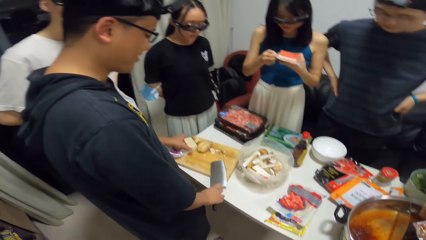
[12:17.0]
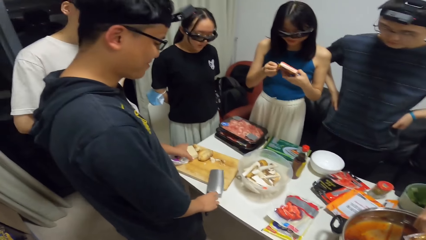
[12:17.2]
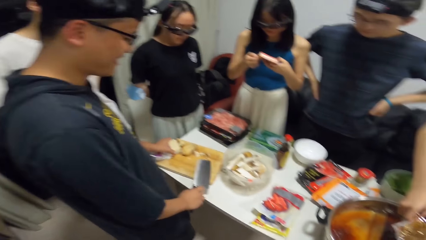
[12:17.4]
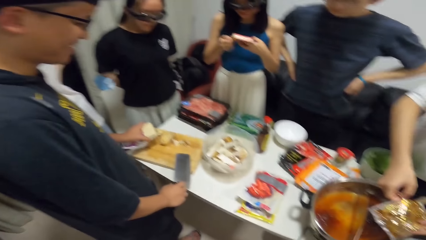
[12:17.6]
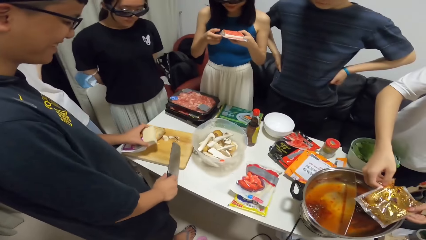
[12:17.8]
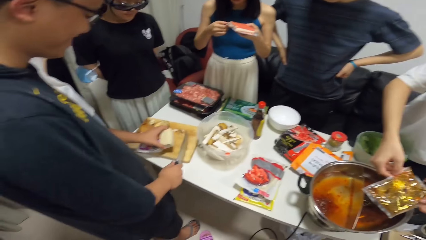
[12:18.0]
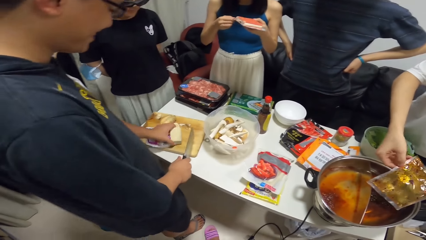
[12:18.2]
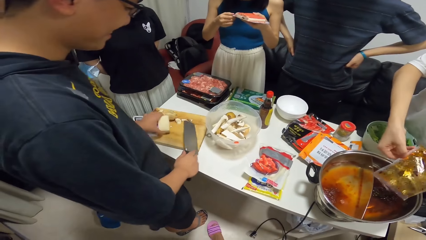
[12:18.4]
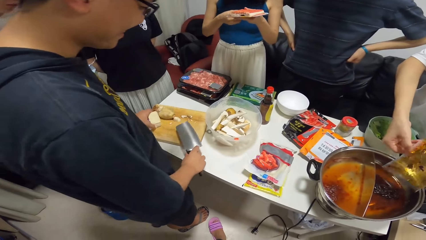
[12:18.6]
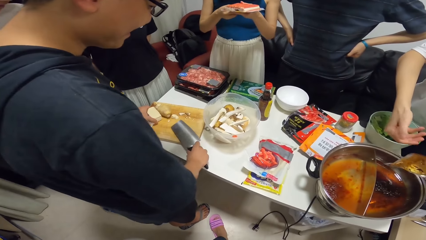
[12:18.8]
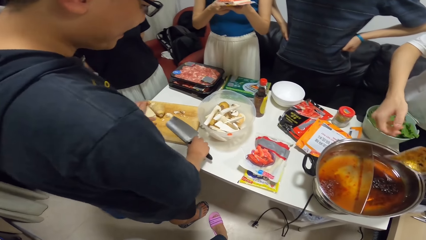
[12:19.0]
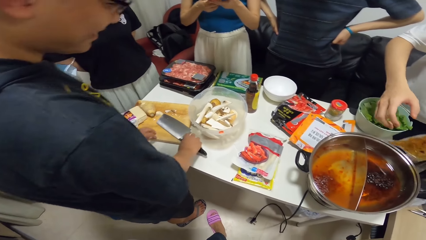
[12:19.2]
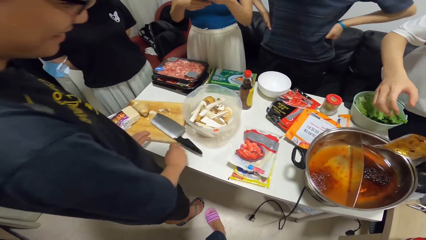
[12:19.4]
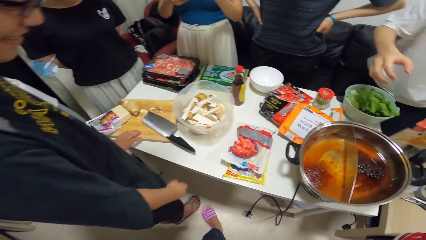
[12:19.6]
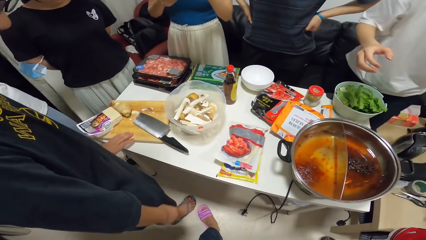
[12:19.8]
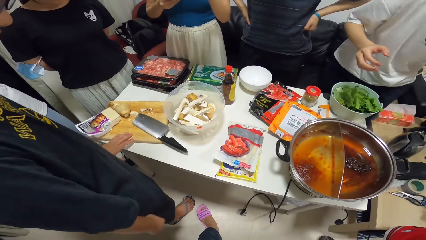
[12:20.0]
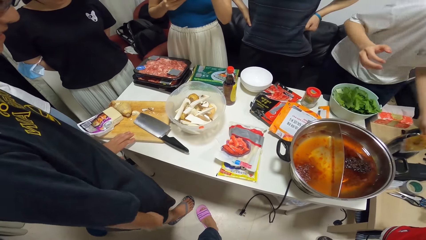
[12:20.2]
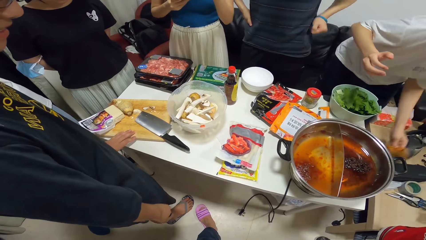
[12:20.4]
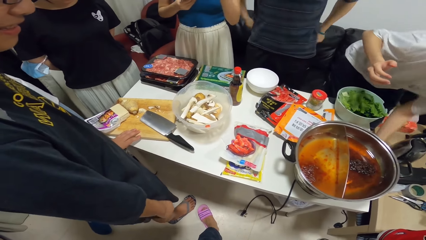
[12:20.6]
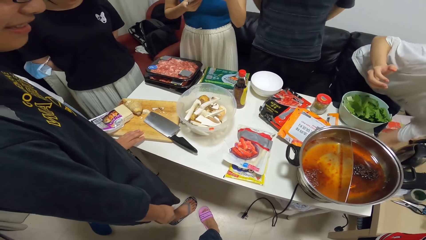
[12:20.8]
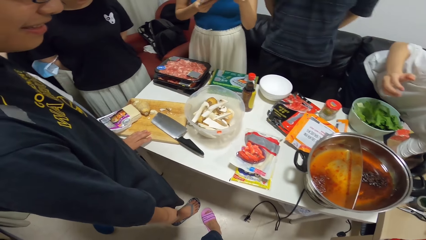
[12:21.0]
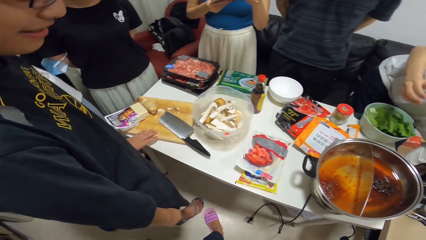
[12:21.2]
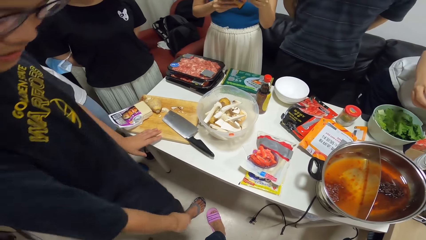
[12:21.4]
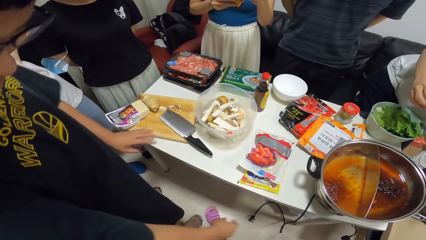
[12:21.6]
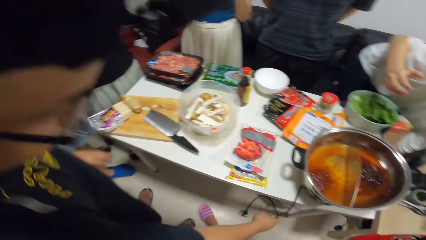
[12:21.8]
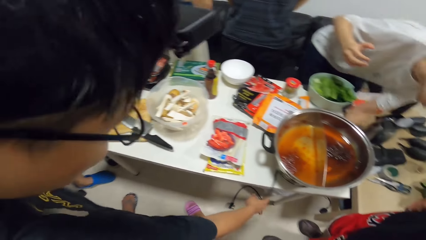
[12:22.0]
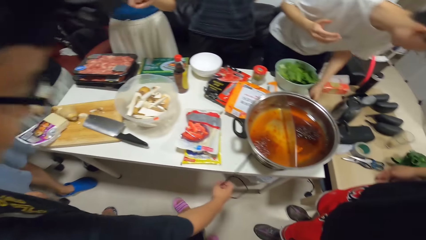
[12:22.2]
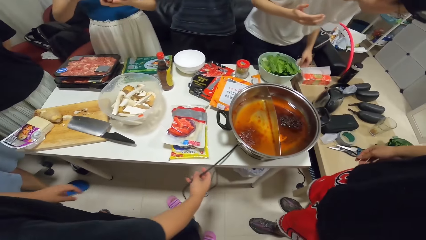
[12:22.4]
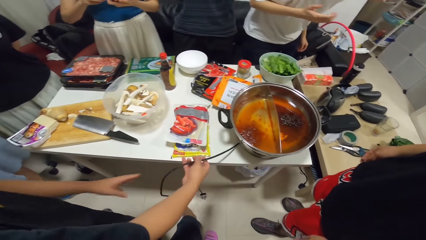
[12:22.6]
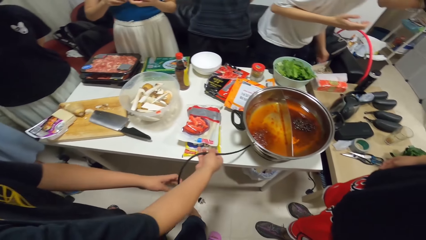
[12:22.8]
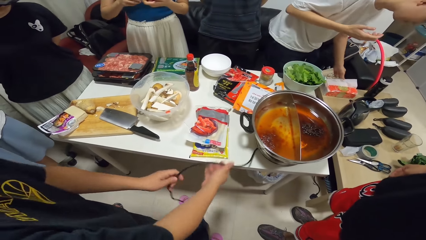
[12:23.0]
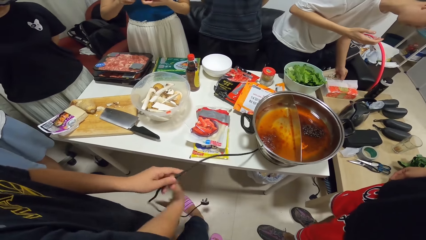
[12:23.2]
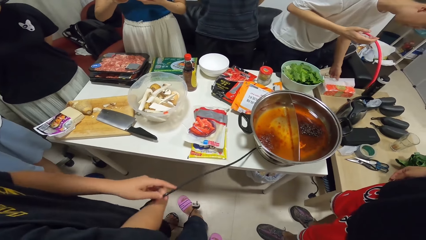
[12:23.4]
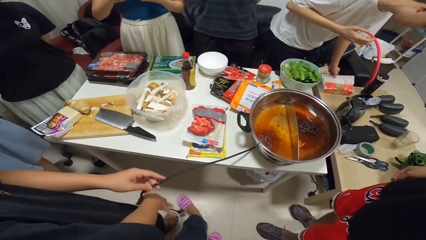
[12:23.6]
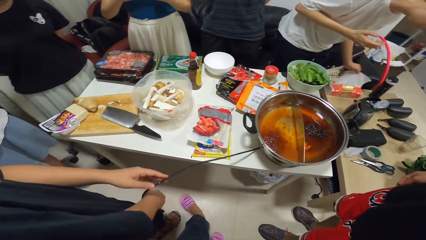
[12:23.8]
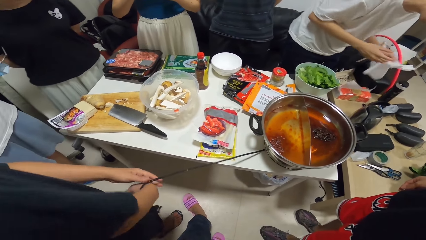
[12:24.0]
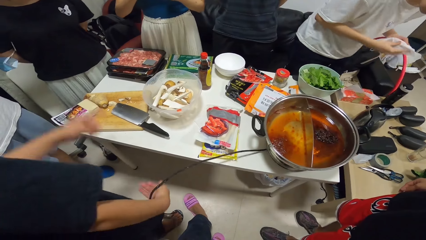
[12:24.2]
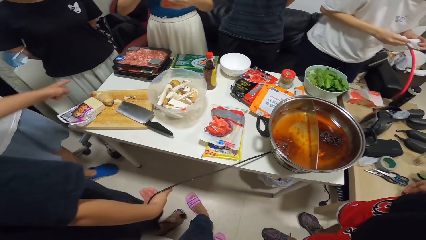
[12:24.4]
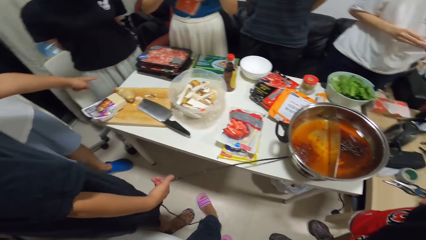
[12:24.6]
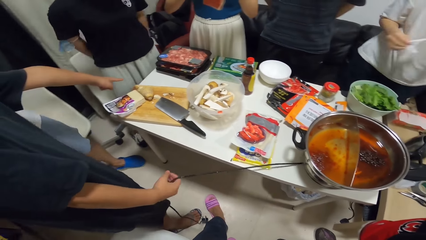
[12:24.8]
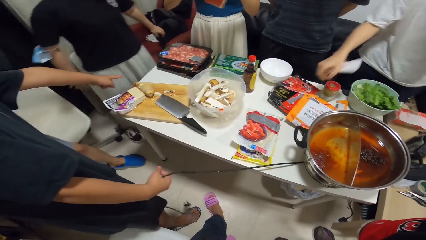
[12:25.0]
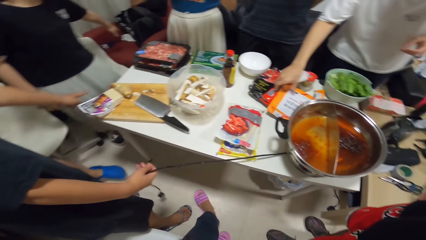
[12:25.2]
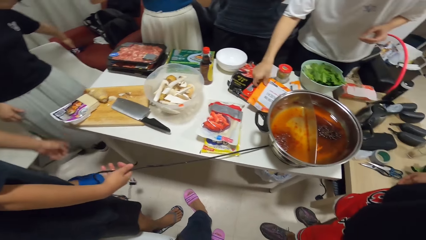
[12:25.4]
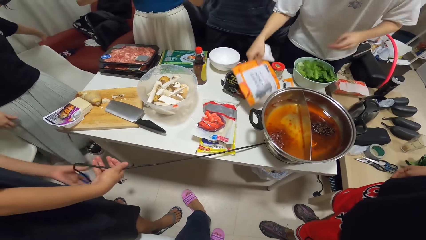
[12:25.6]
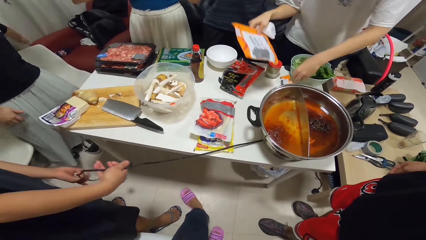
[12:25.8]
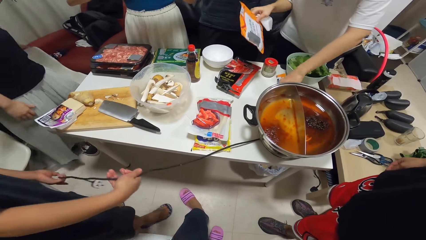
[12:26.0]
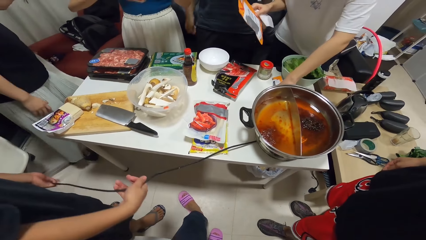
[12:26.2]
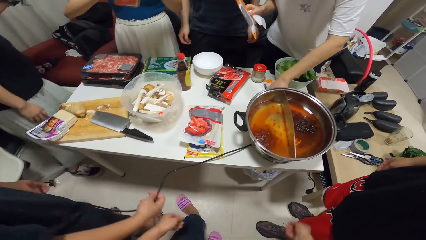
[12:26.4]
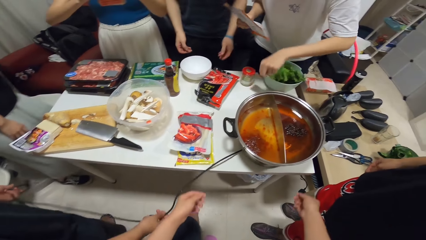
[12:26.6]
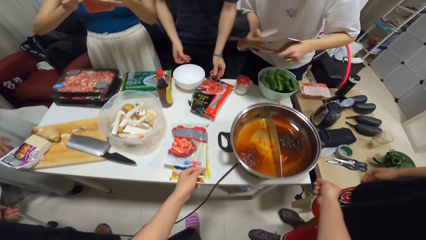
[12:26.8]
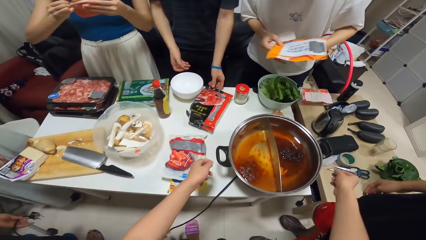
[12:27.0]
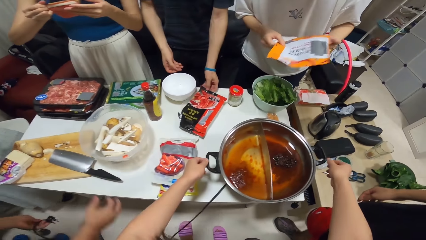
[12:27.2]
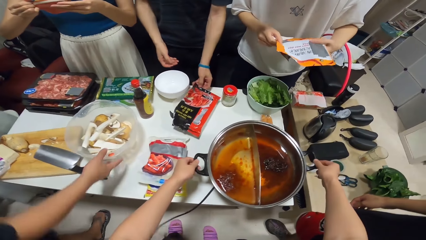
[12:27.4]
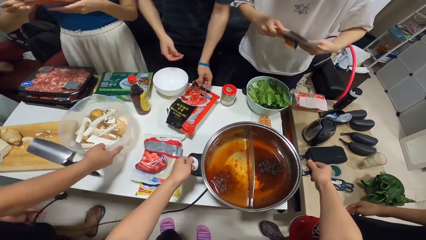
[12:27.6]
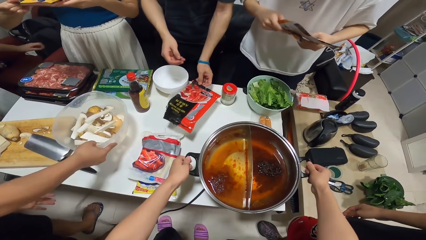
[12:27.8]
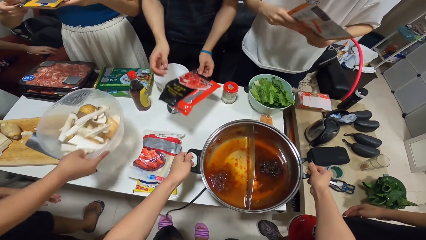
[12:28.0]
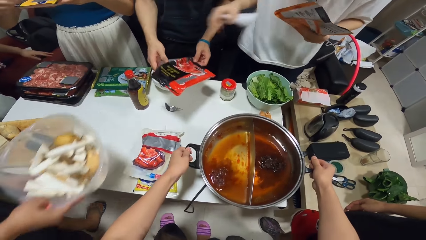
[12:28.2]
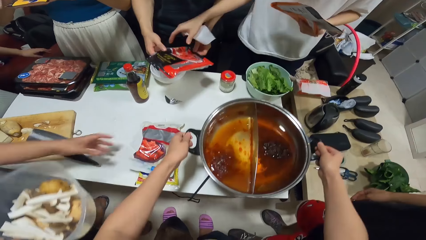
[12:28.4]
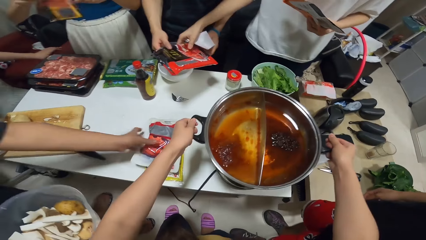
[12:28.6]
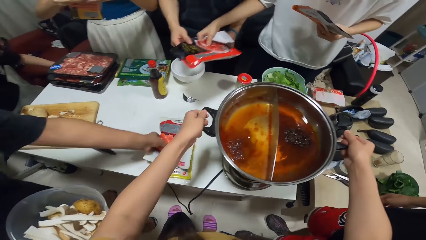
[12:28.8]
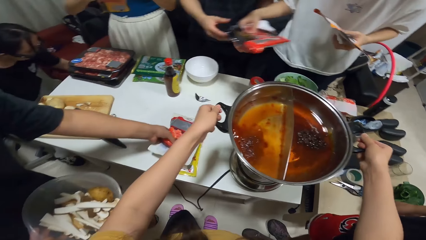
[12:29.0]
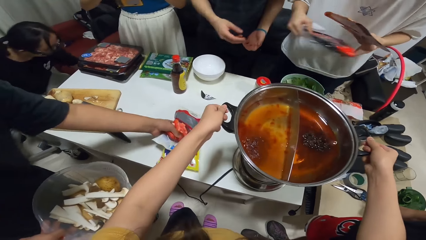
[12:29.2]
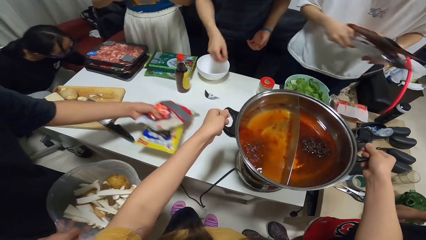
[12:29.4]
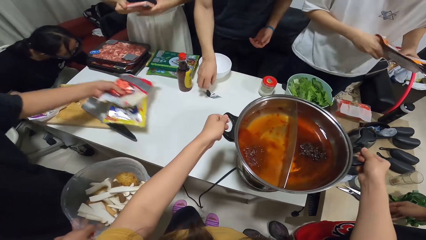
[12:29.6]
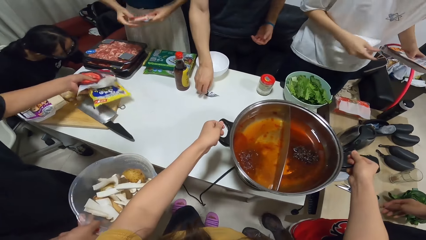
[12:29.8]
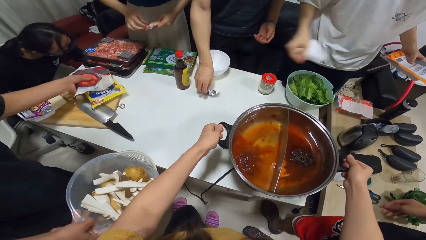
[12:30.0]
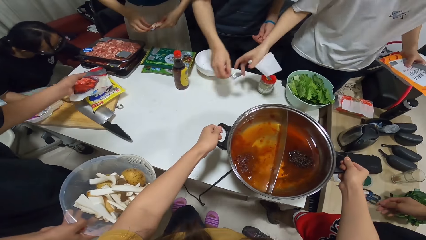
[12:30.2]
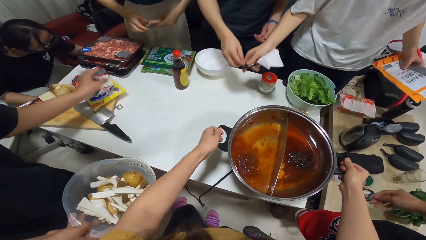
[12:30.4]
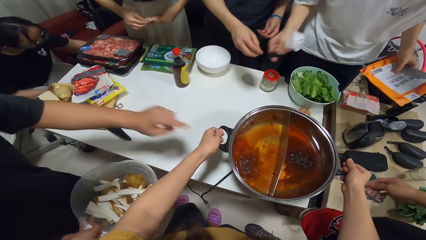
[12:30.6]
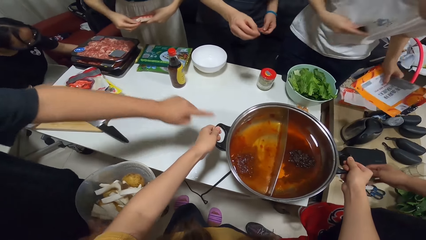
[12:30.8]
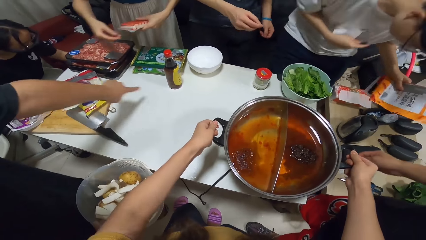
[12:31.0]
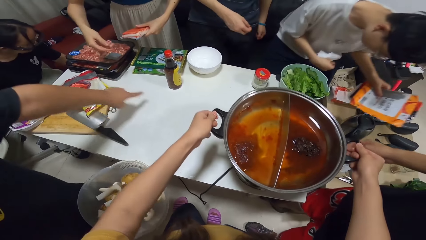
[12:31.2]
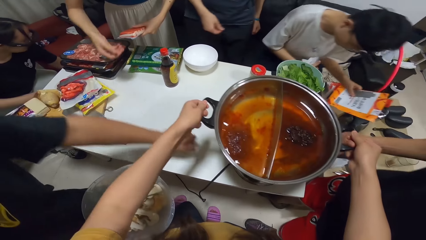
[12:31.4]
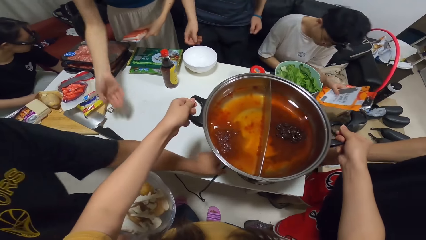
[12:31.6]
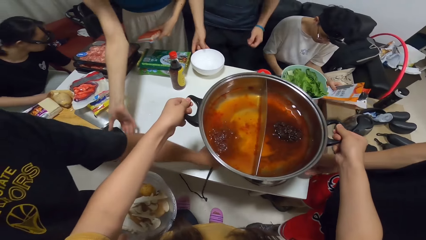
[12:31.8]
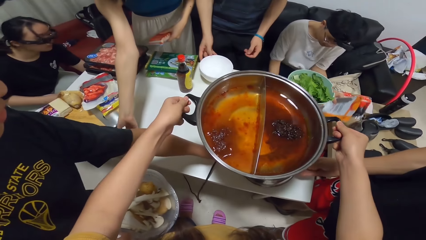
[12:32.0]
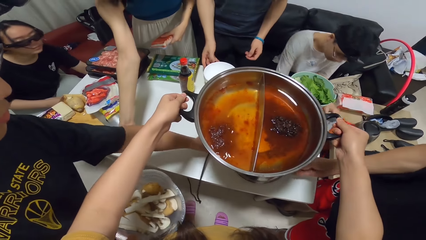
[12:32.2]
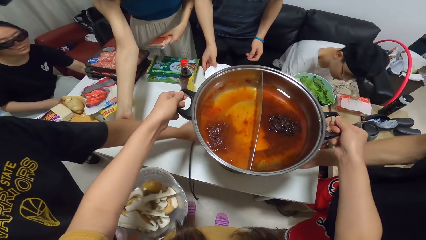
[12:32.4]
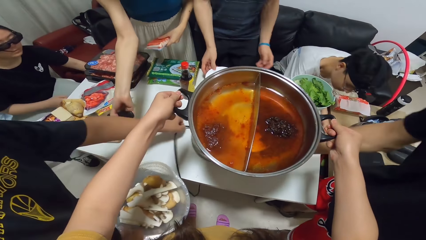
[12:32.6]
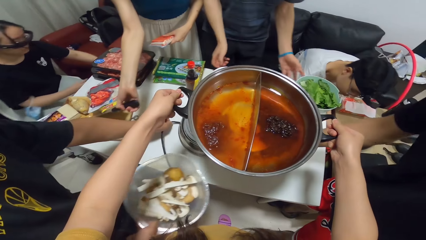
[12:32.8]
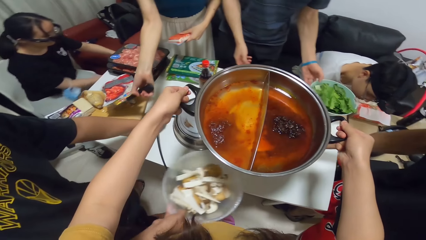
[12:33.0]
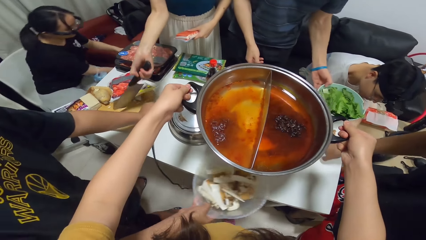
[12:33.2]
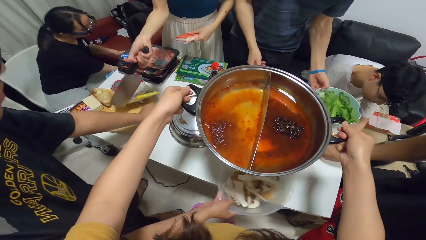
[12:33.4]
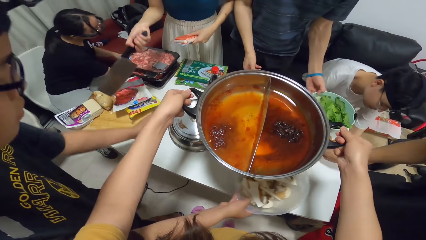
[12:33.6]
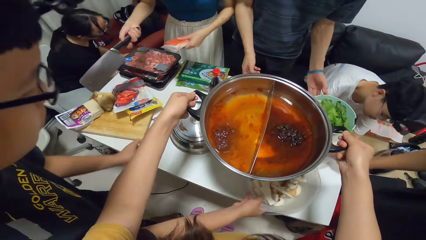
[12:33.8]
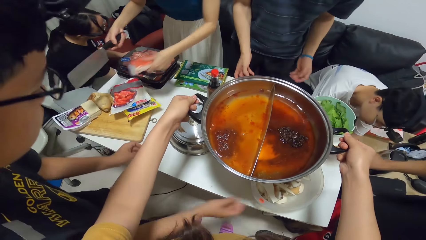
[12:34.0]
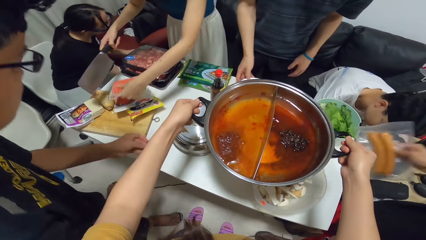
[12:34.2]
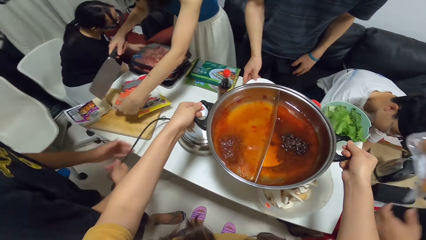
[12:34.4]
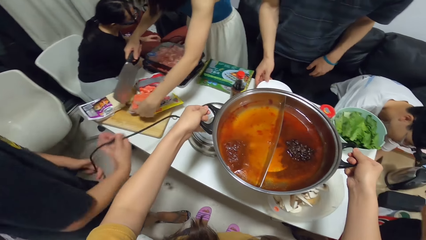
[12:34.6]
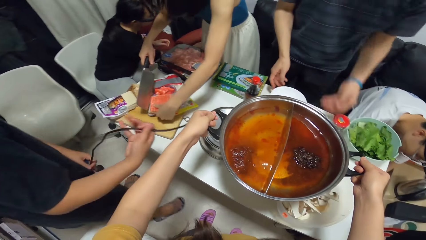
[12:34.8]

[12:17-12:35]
A man moves the pack of cheese on the chopping board with his left hand. He drops the chopping knife on the chopping board. Another man throws the empty pack in his left hand into the trash can. The first man holds the power cord of the cooker with his right hand. The second man picks up a tissue paper with his left hand. The first man straightens the power cord with both hands. The second man passes the tissue paper to his right hand. He picks up the orange pack on the table with his right hand. A third man picks up an empty pack on the table with his left hand. The first man carries the bowl on the table with his right hand. He drops the power cord in his left hand. He lifts the bowl from the table. The camera wearer lifts the pot on the cooker with both hands. The first man moves the polythene packs on the table. The third man passes the empty pack to the second man. The first man picks up the packs of food on the table with his left hand, and drops the packs in his hand on the chopping board. The third man passes a torn portion of a pack to the second man. The first man and a fourth man move the cooker on the table. A woman picks up the chopping knife with her right hand. The first man drops the bowl on the table.
